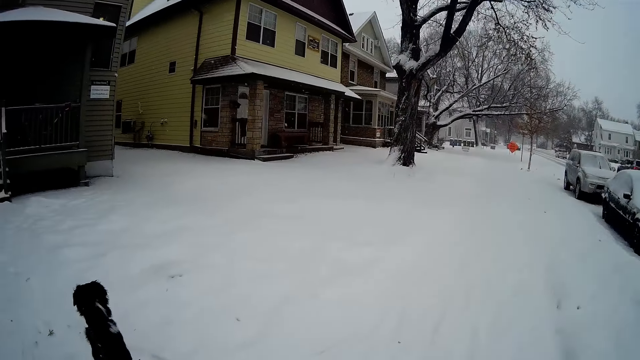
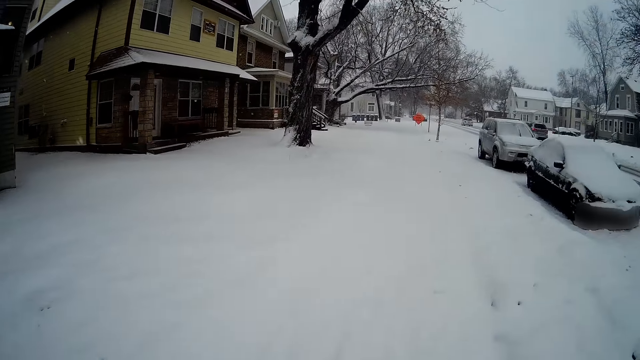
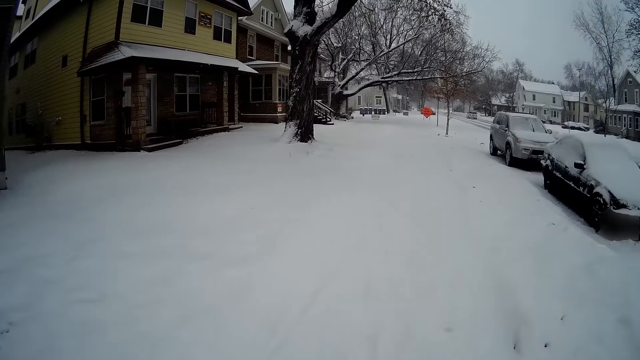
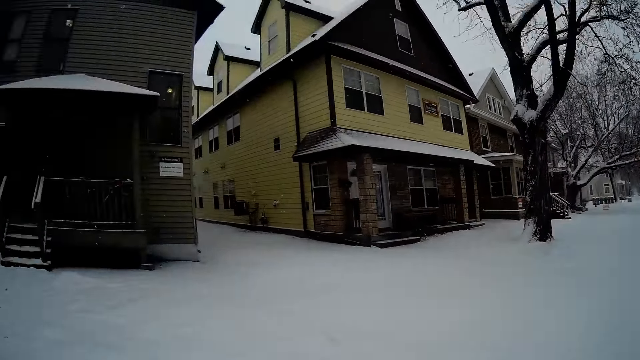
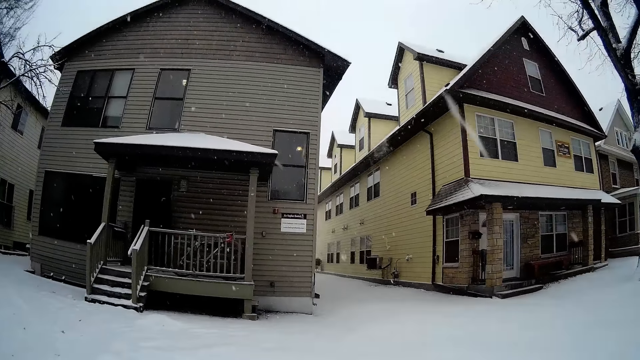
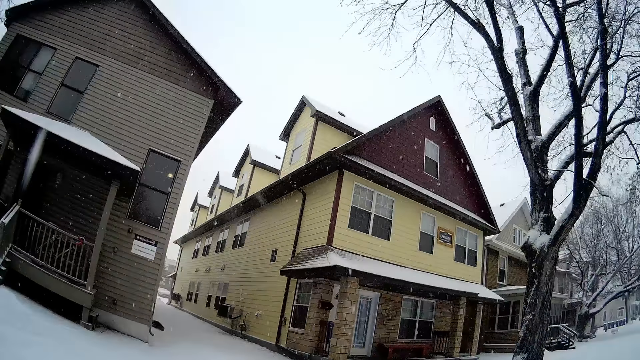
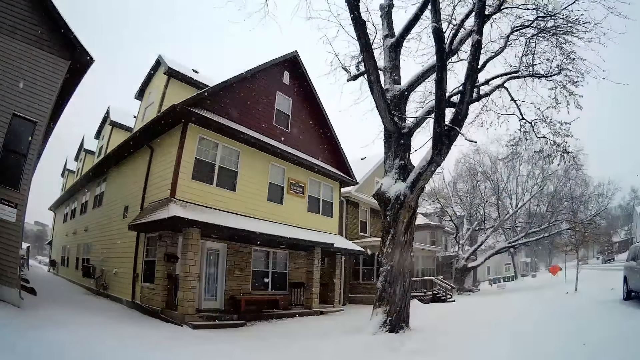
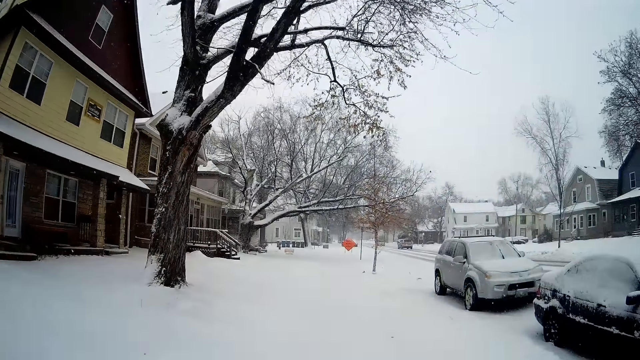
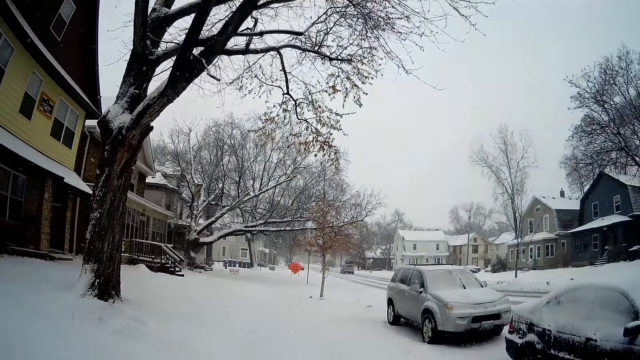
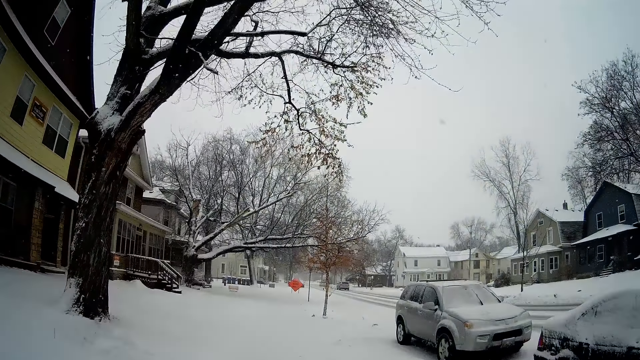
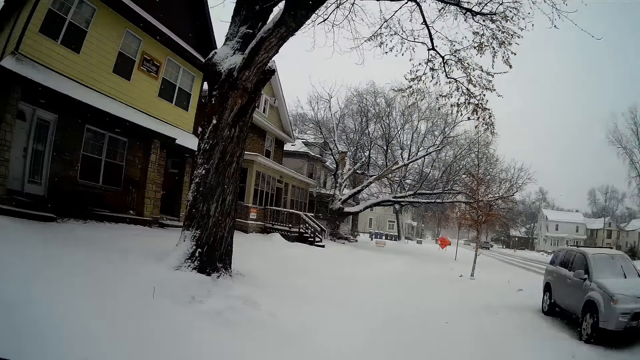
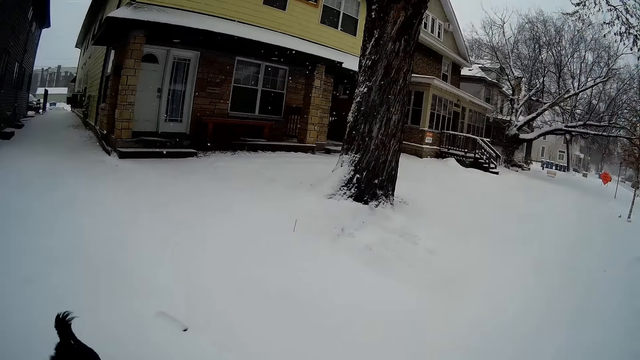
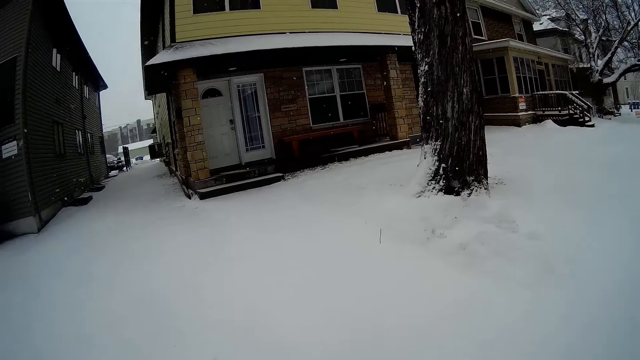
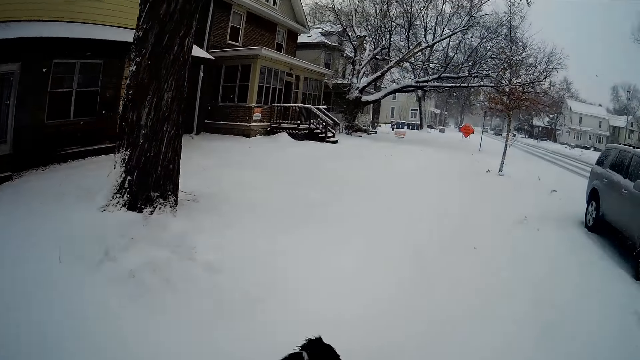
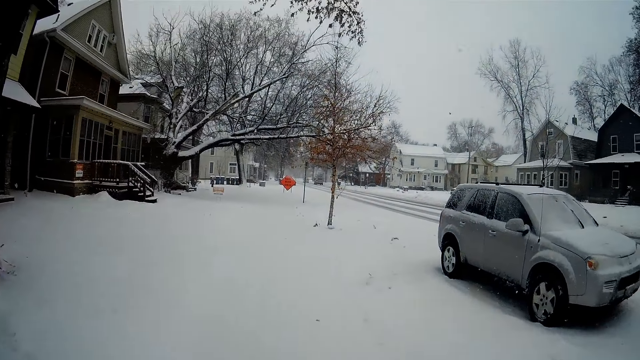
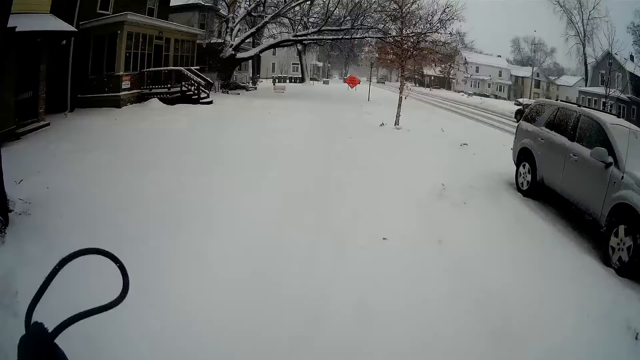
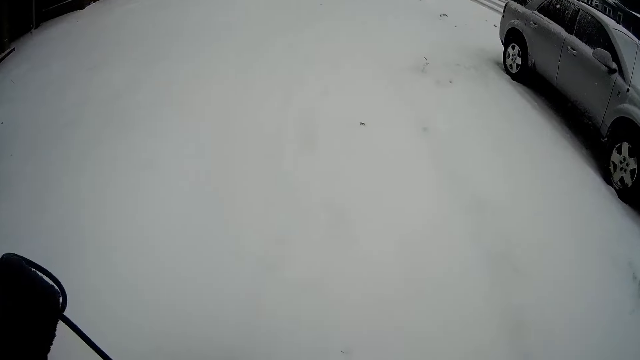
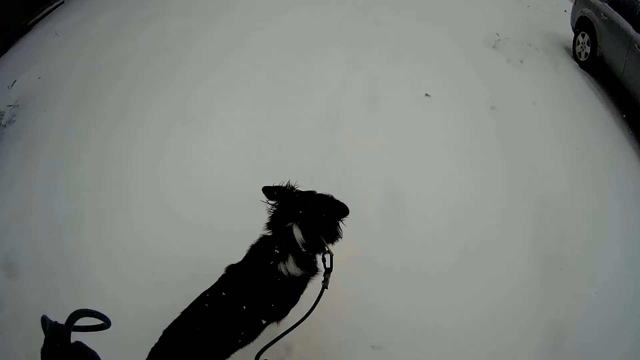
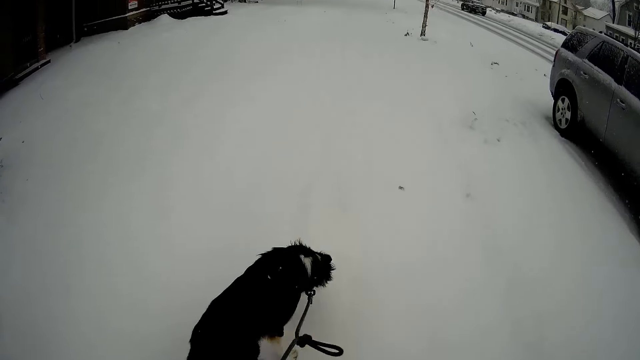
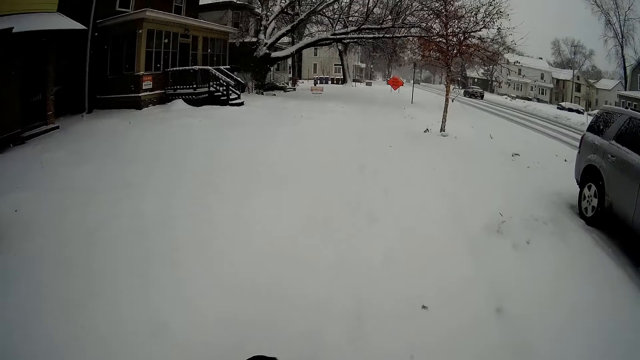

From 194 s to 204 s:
The dog plays in the snow.

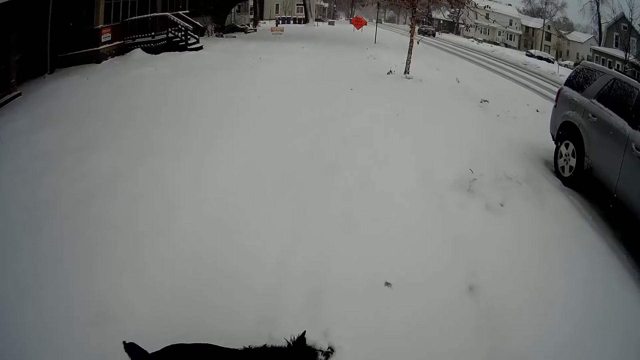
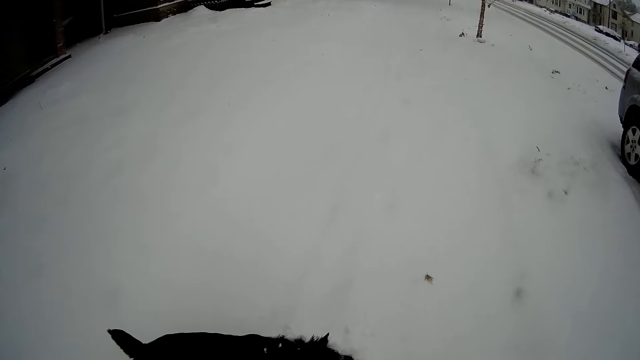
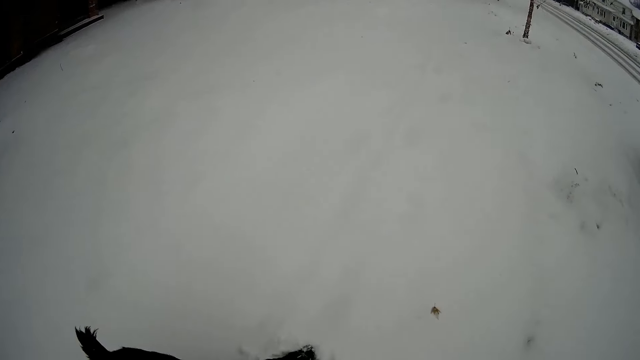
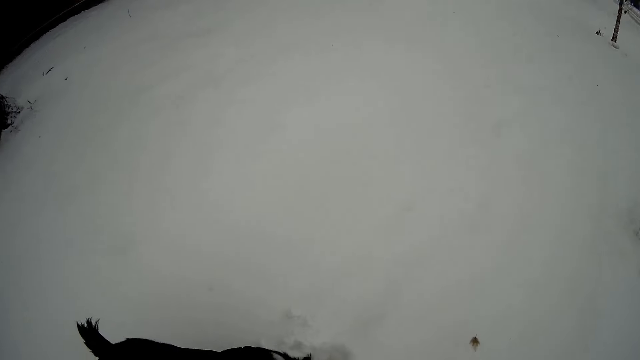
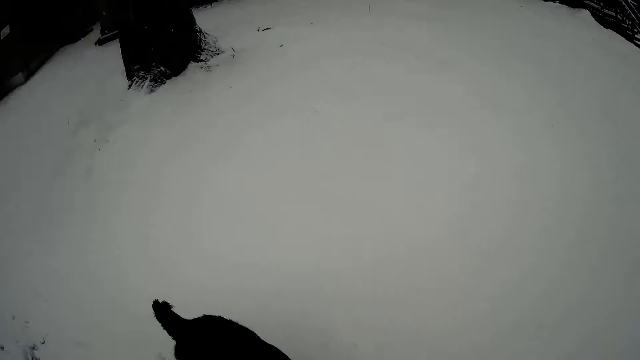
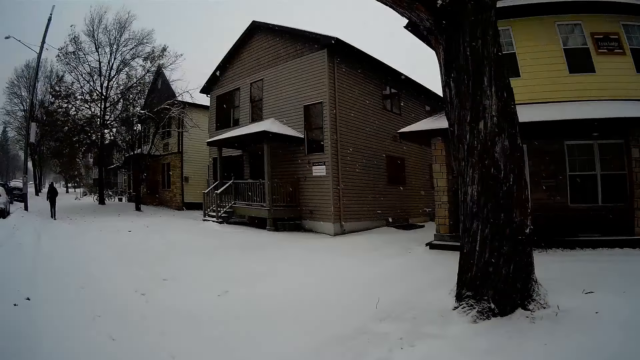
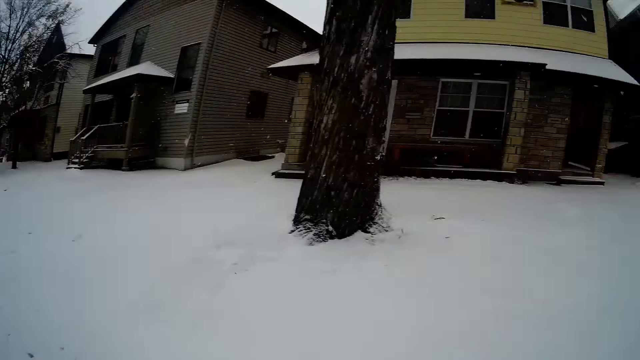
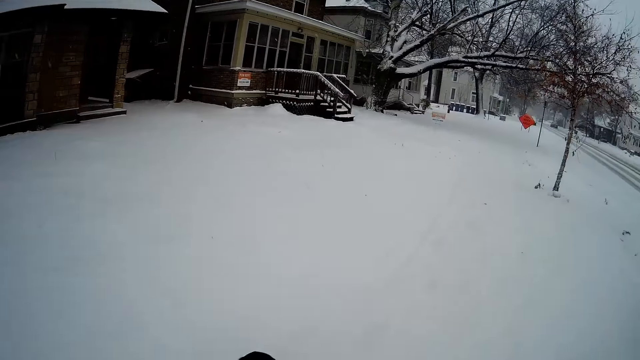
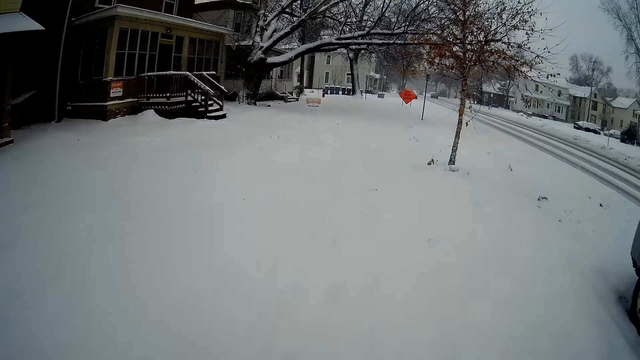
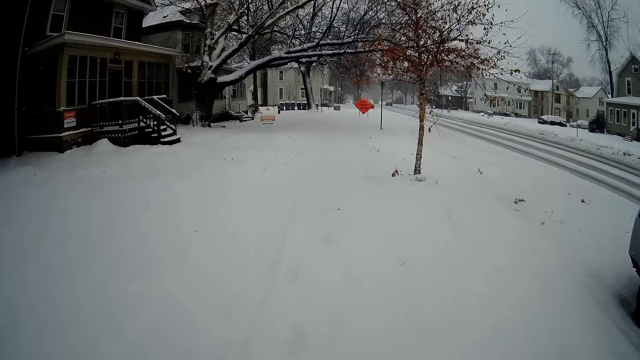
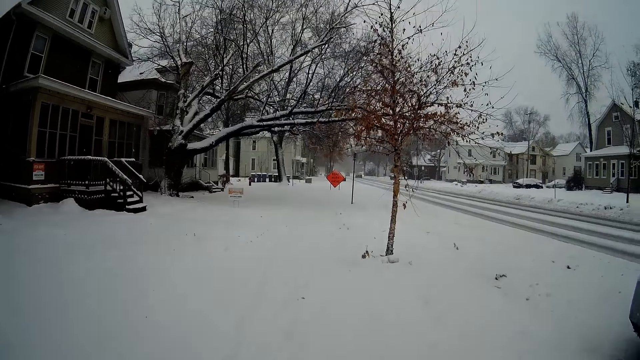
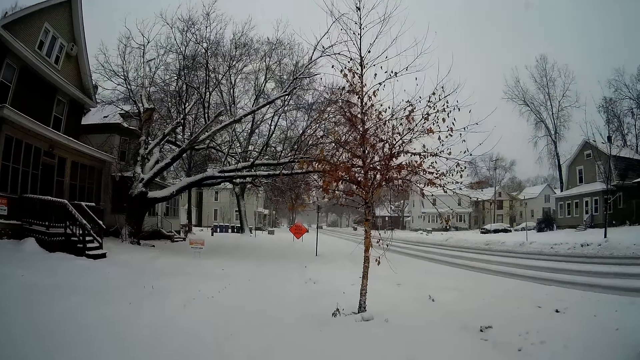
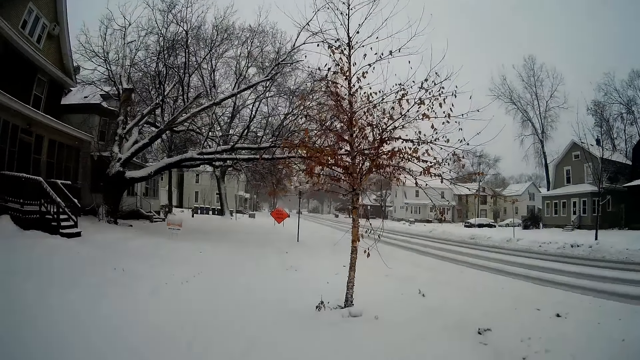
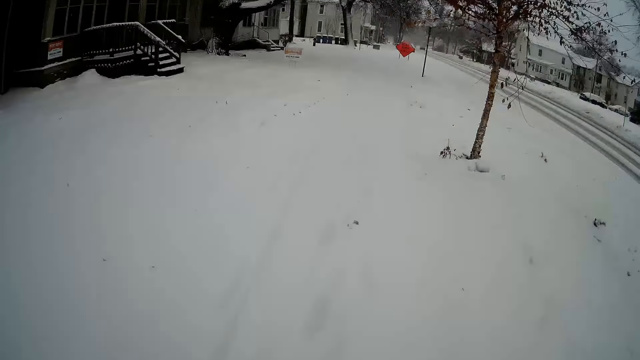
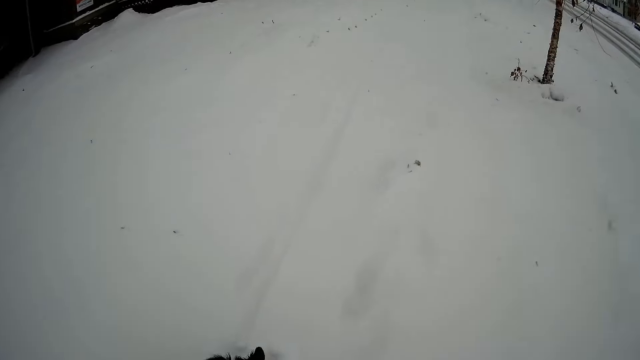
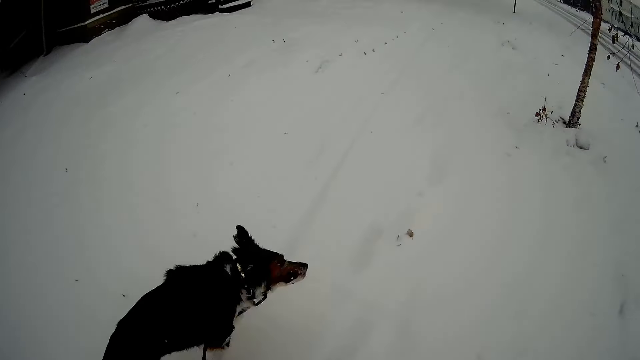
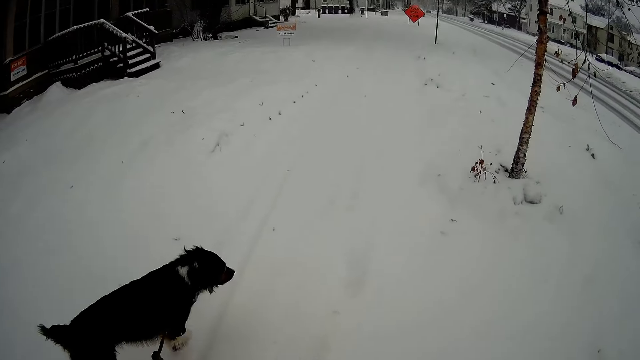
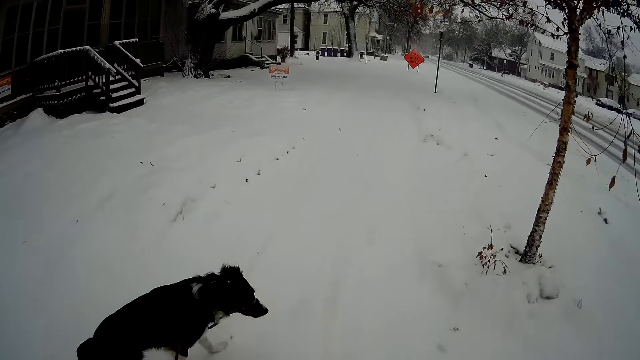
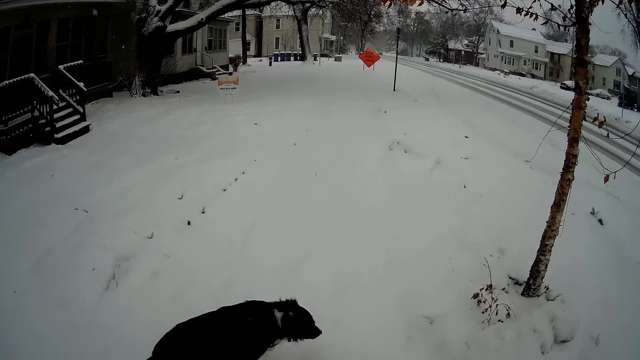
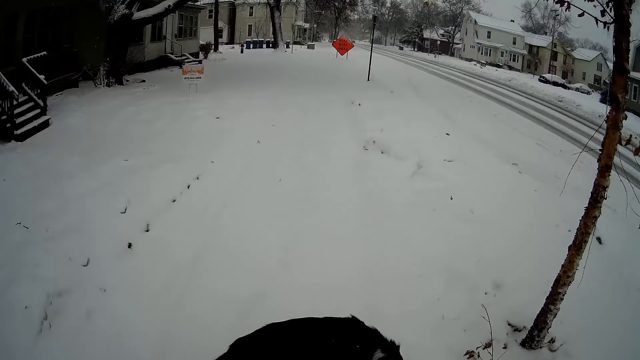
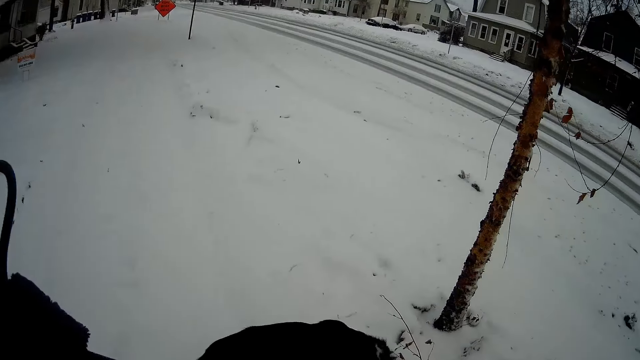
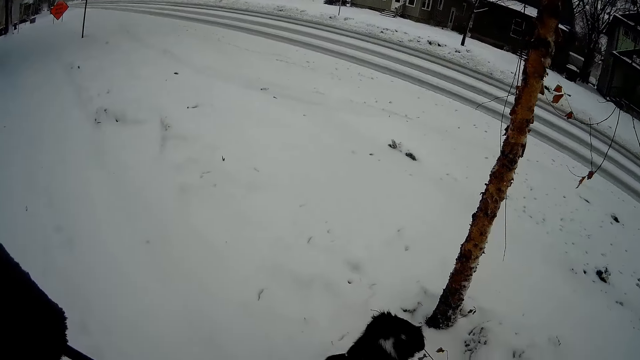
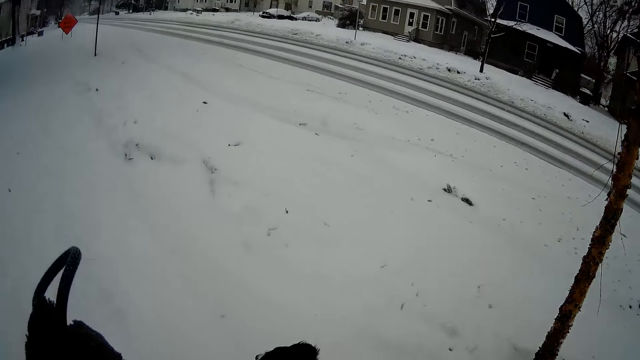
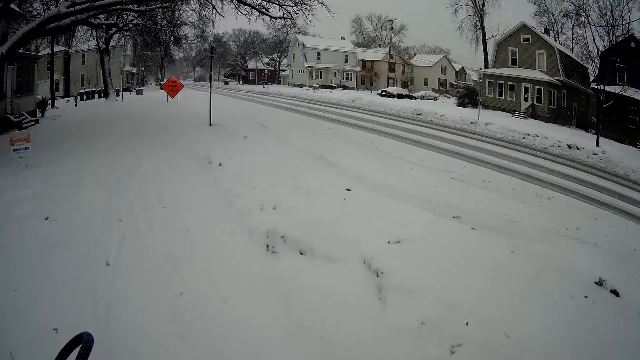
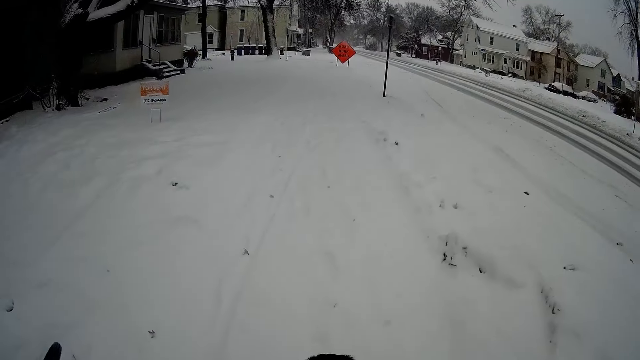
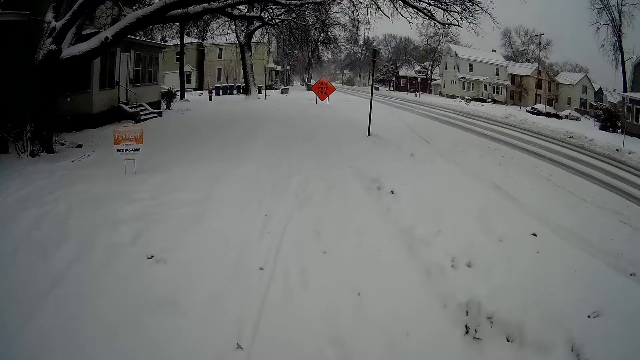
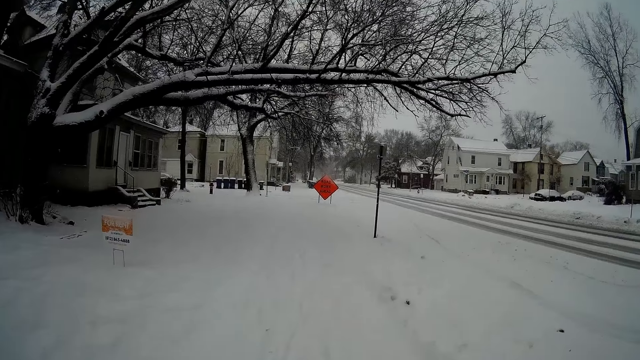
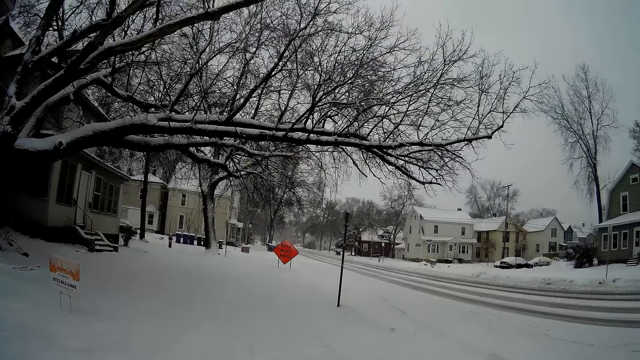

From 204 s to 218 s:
The man walks to the parked car.
